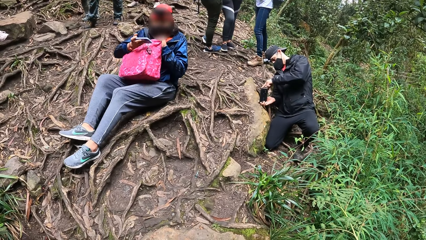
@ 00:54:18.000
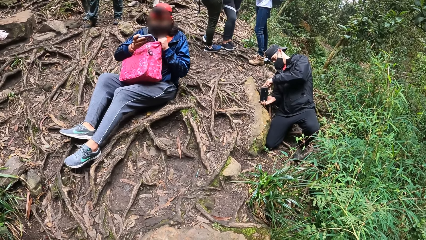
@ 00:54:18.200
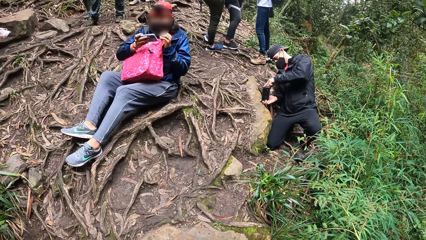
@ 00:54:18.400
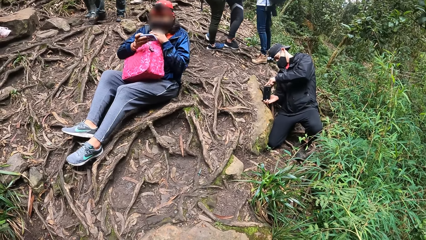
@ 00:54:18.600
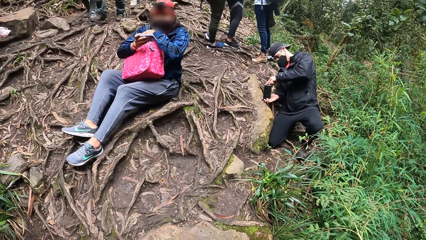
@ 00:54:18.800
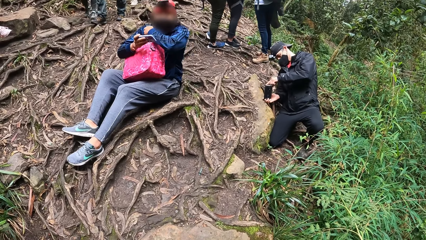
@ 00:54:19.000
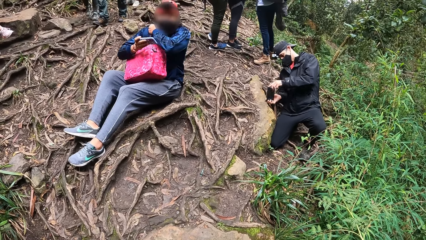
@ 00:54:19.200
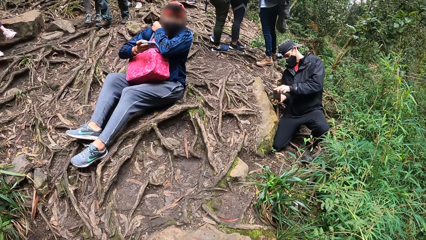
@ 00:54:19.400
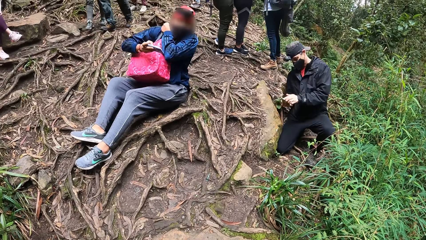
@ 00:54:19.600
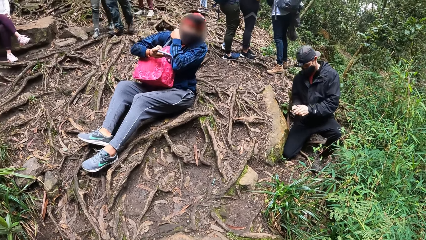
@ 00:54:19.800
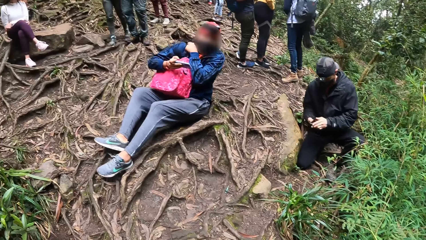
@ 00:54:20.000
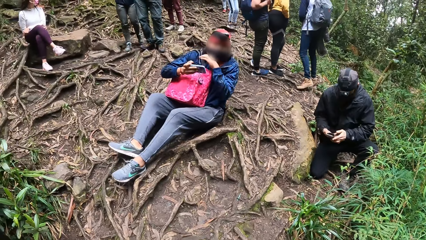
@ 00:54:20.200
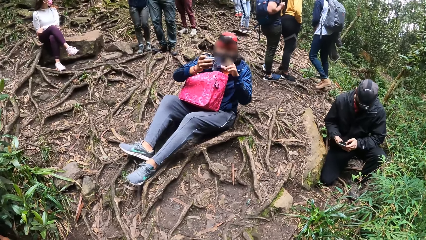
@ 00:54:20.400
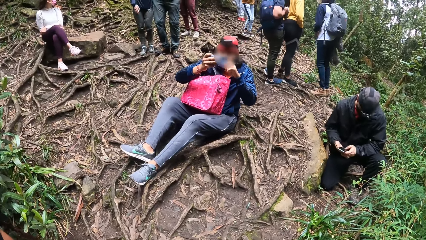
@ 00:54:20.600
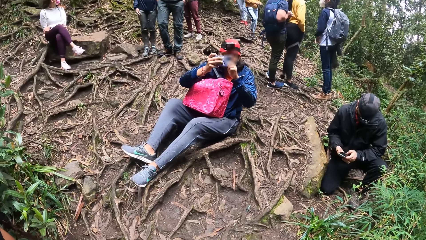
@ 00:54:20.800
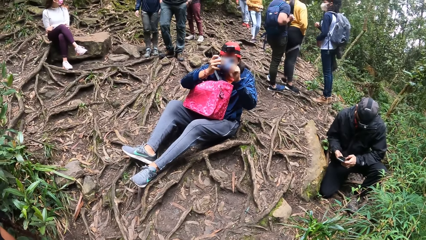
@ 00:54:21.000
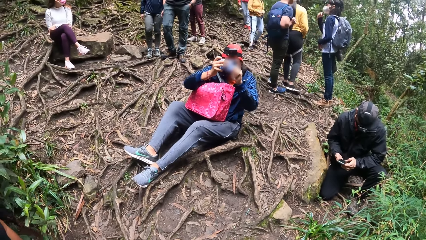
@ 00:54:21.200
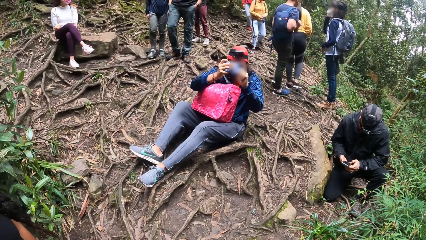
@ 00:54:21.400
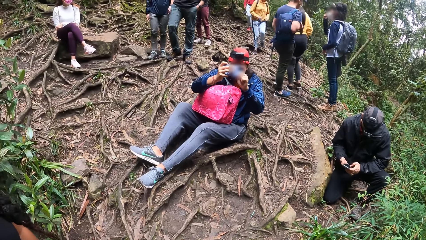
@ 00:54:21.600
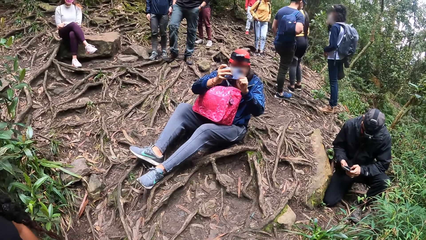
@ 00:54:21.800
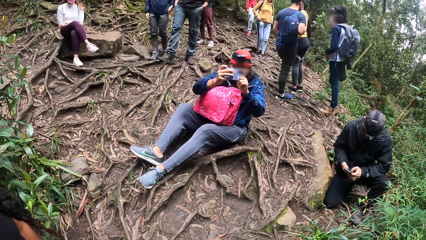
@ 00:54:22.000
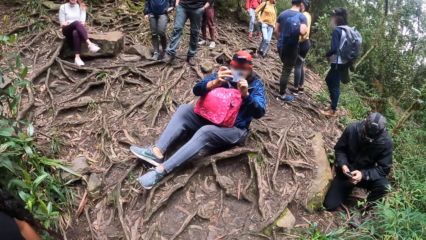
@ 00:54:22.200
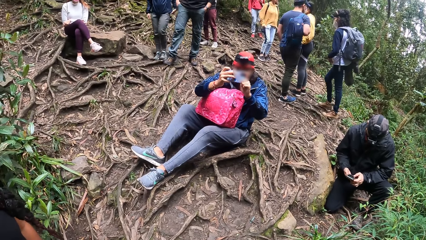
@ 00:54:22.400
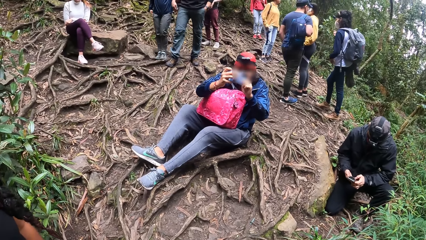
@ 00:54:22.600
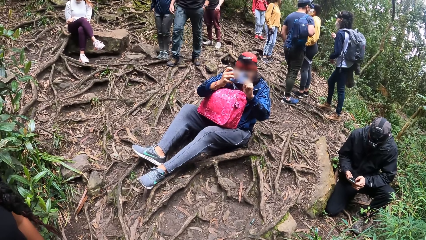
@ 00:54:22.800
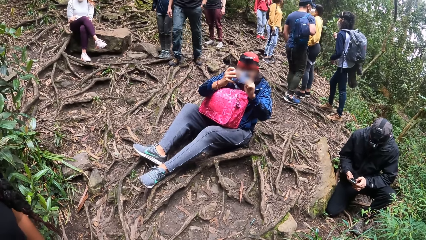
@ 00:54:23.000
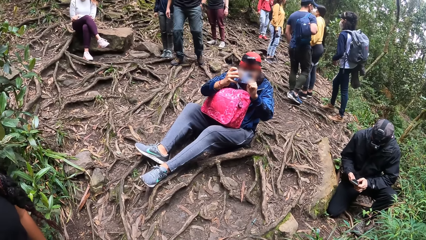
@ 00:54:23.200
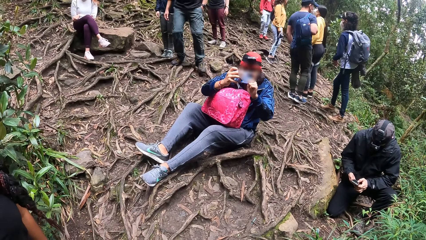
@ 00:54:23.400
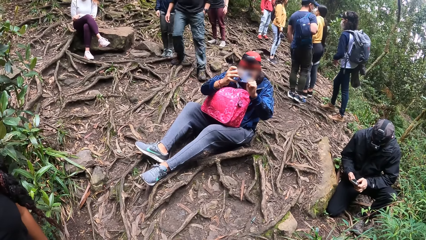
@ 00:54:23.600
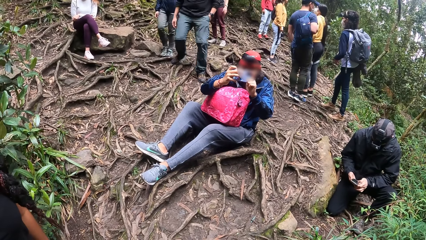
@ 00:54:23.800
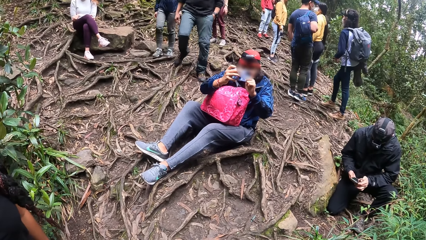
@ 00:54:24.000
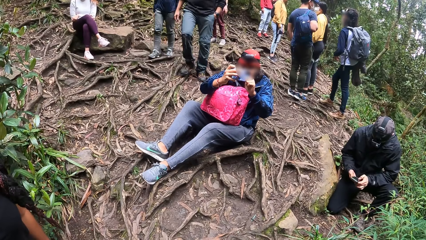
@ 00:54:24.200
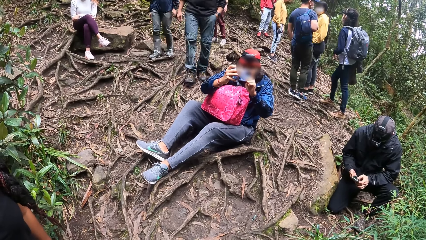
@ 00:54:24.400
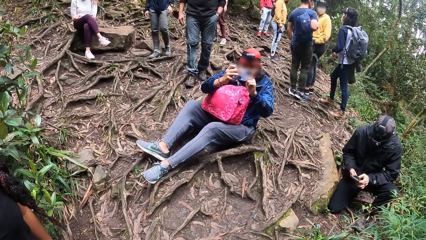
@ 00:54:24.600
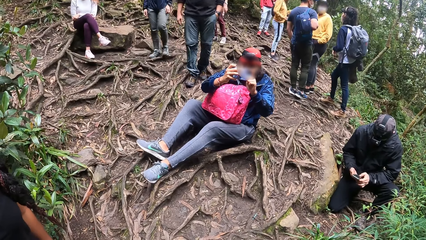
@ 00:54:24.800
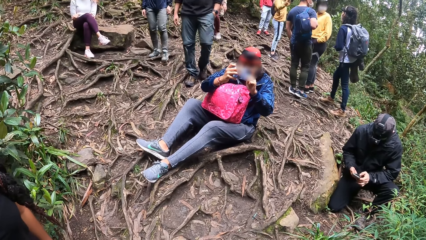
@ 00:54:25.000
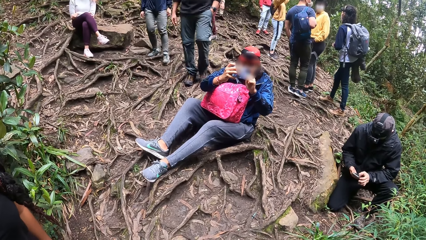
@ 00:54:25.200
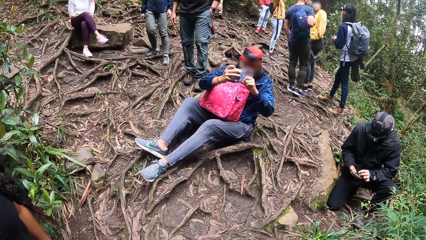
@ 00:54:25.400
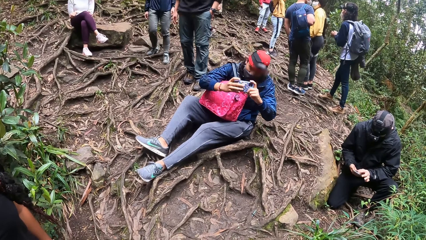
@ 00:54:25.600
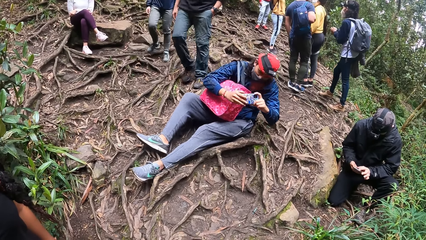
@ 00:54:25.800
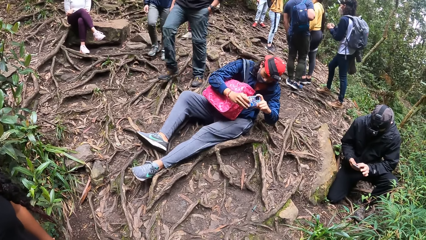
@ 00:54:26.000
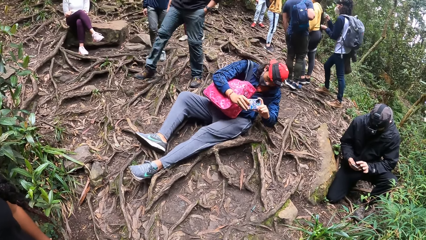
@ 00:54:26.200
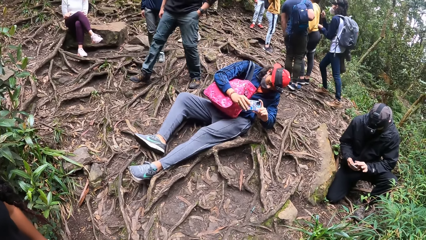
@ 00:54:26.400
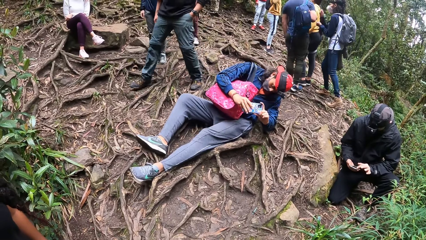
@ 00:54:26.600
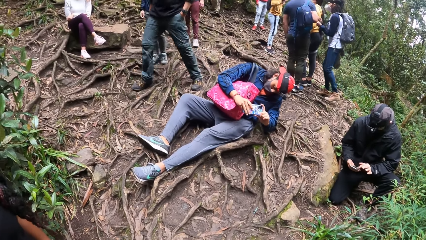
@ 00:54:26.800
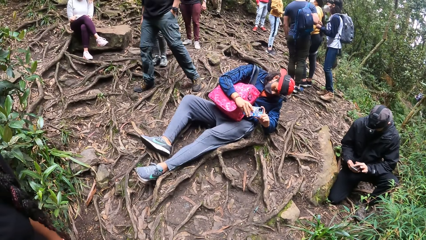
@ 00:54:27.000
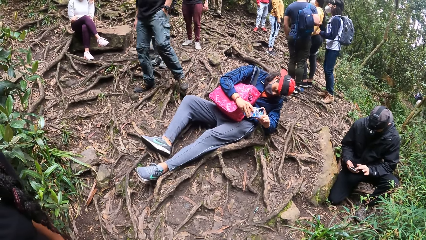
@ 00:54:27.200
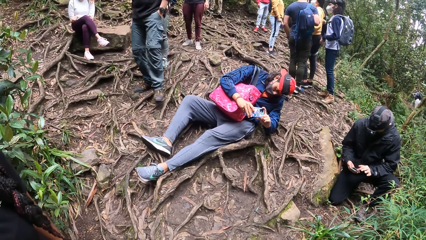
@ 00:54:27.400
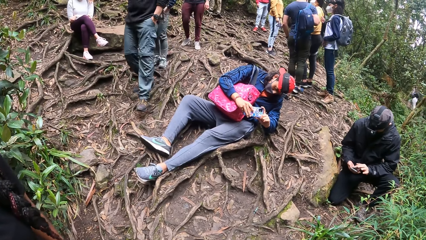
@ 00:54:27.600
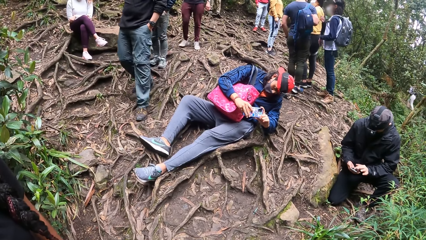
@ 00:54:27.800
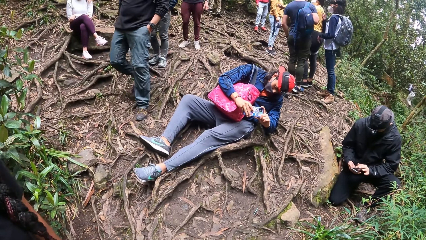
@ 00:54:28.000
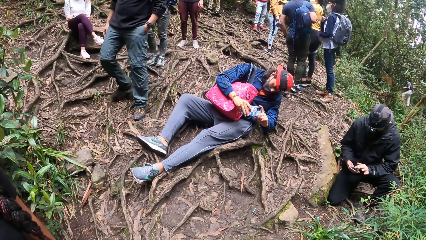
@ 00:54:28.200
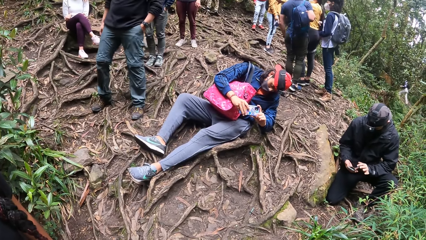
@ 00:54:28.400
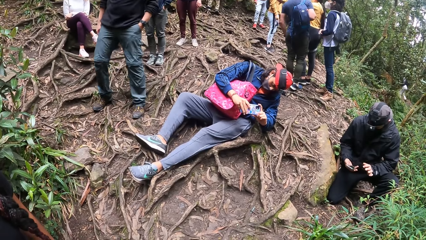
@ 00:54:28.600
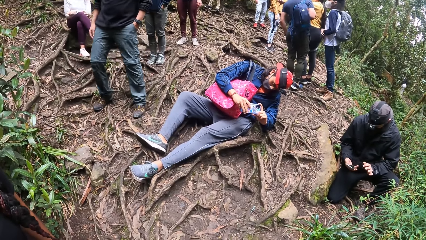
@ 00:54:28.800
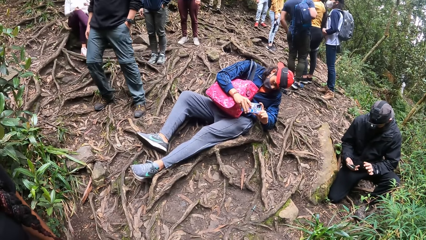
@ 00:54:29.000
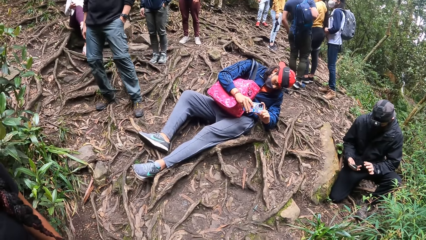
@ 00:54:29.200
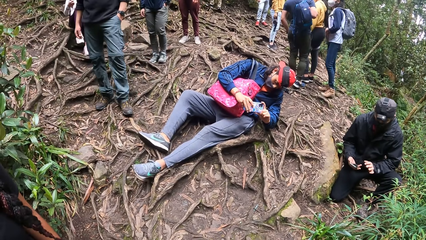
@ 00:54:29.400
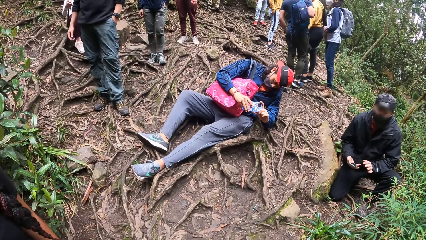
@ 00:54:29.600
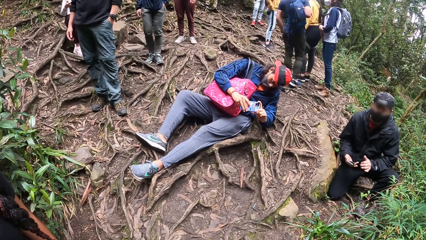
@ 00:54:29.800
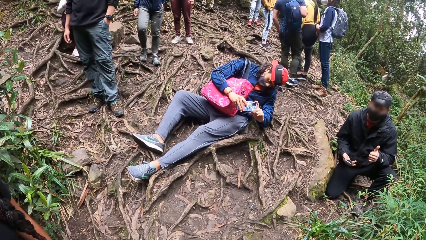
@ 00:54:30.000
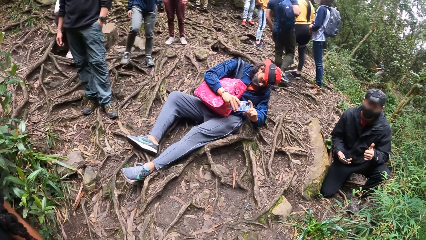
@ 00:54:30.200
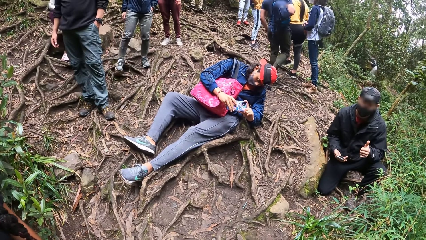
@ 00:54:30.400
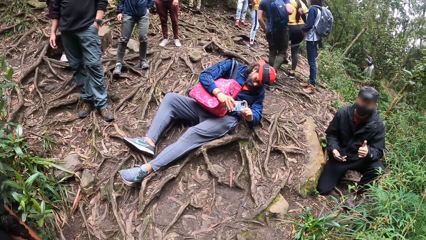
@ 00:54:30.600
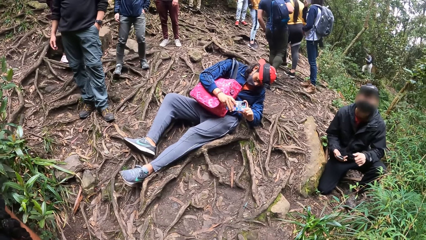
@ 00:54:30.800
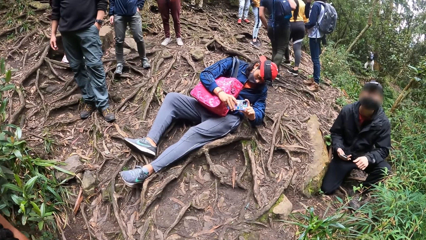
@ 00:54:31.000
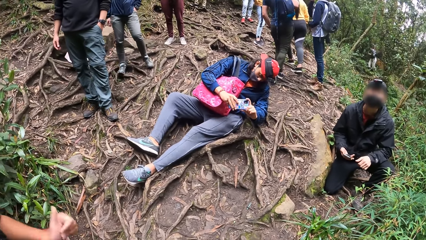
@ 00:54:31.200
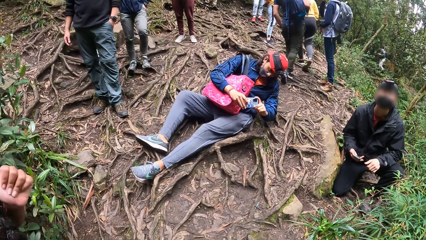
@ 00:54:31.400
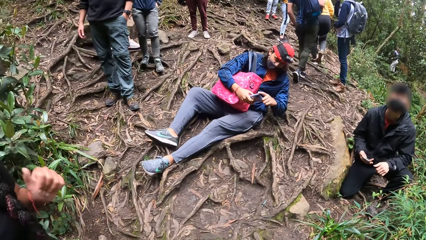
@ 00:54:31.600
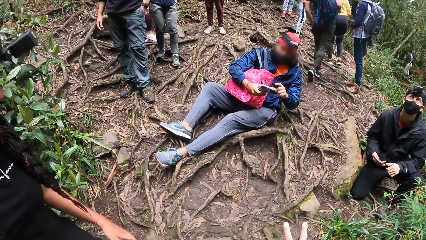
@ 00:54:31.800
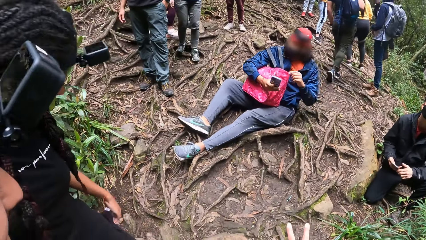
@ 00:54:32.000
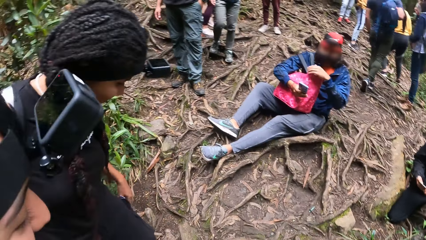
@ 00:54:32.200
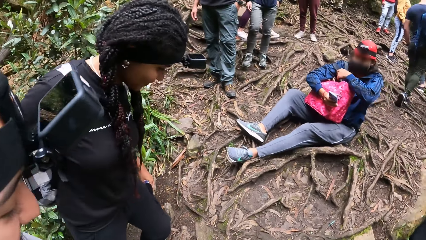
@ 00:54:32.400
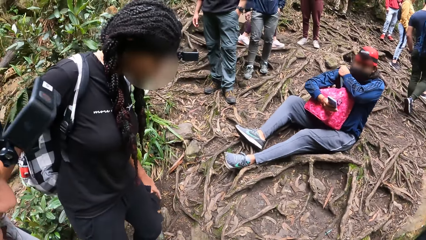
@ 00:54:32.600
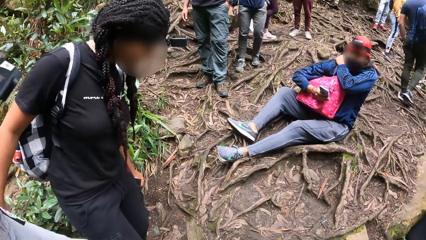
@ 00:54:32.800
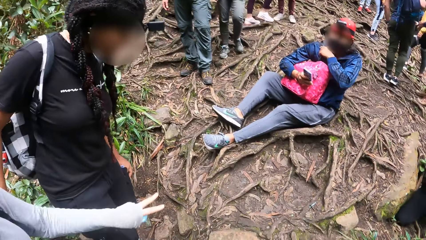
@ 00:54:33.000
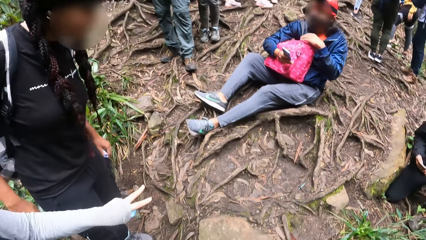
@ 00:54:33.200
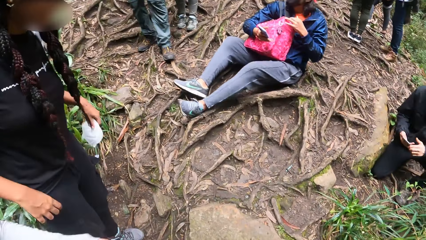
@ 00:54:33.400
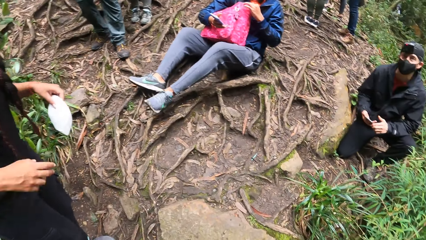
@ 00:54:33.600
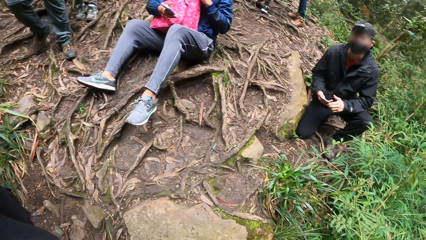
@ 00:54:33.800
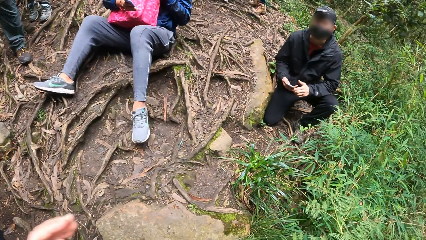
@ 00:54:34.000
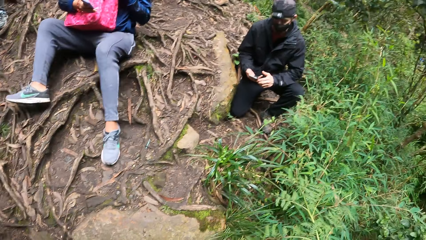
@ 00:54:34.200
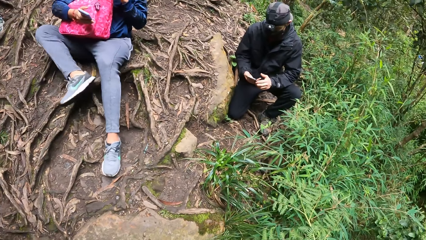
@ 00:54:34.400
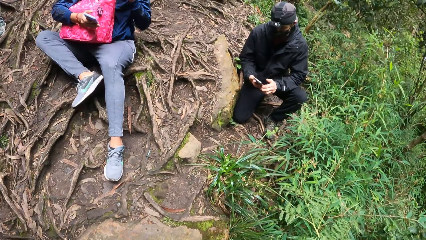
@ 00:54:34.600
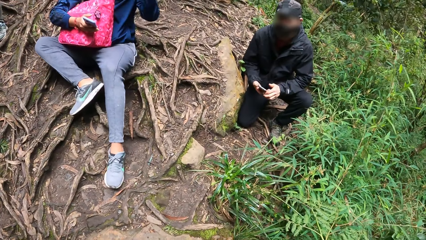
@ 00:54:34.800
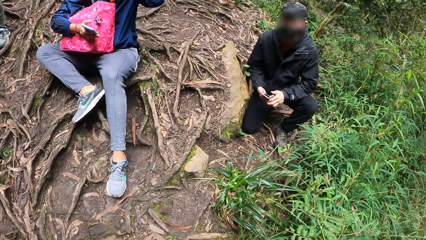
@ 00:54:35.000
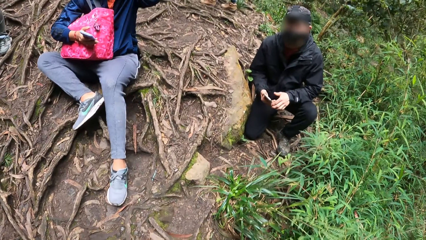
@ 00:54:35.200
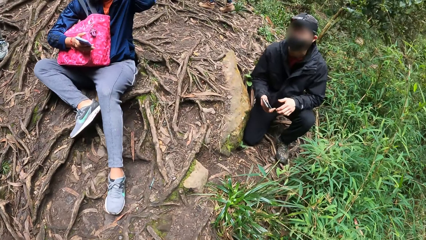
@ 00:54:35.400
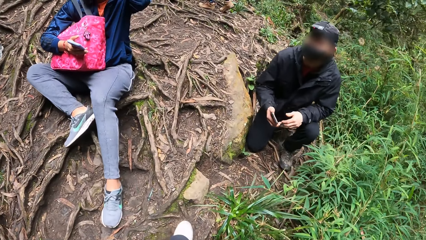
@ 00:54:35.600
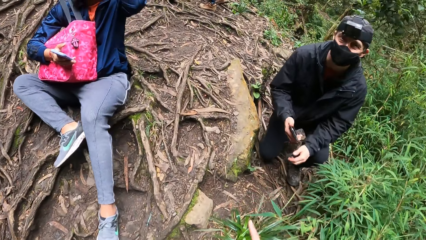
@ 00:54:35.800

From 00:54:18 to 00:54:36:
The man adjusts the bag on his shoulder with his left hand. Another man operates the phone with both hands. The first man operates the phone with both hands and takes pictures with the phone. The other man gestures with a hand. He interacts with the camera wearer, a woman and another woman. The camera wearer looks around the compound. The first woman takes out a facemask from her pocket with her left hand. She passes the facemask in her left hand to her right hand. The camera wearer walks around in the compound.
